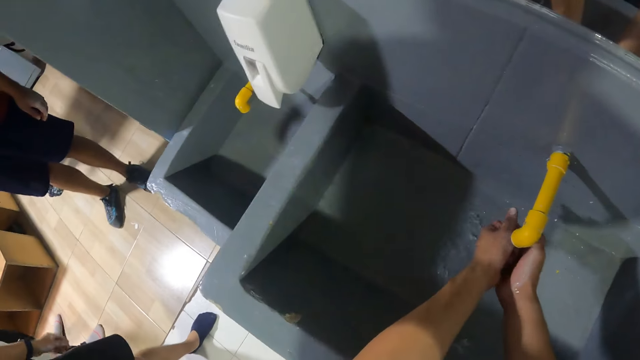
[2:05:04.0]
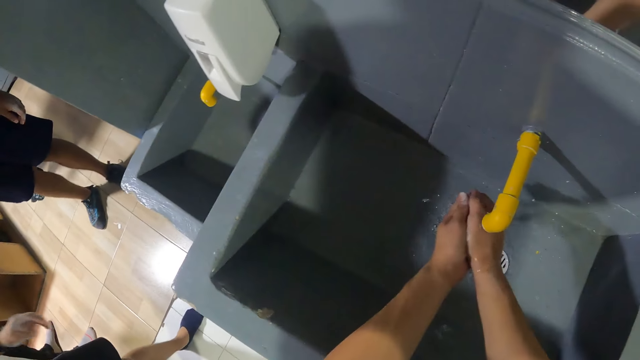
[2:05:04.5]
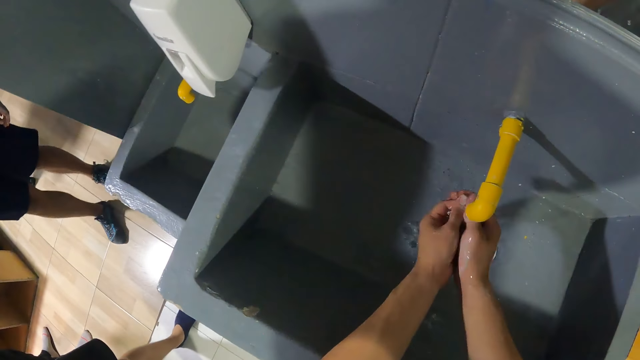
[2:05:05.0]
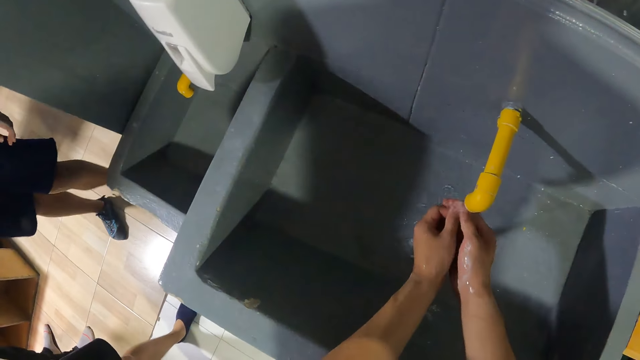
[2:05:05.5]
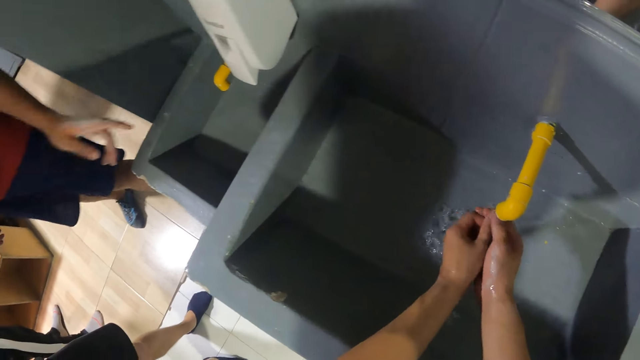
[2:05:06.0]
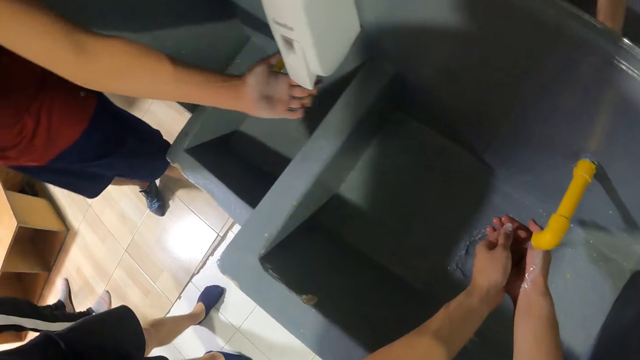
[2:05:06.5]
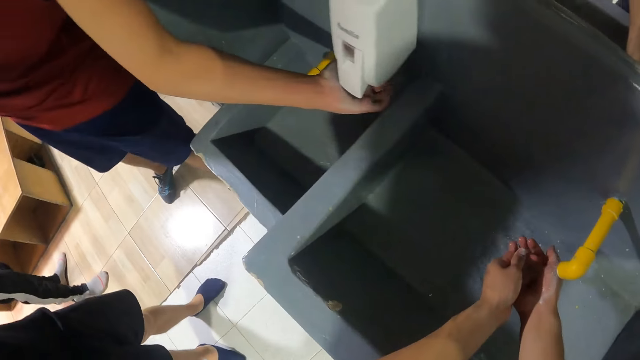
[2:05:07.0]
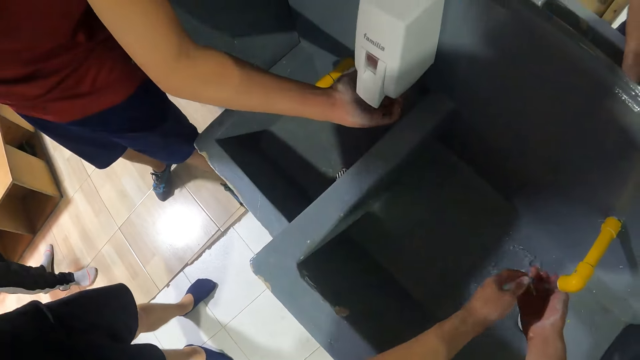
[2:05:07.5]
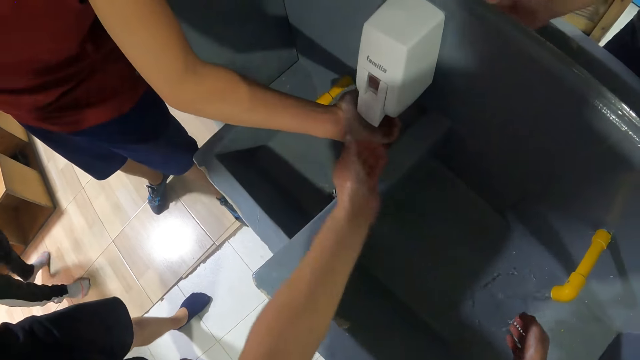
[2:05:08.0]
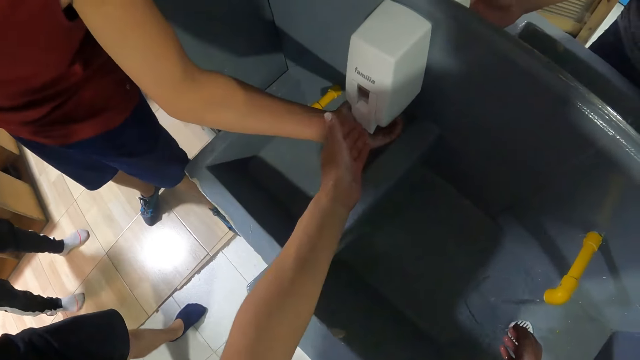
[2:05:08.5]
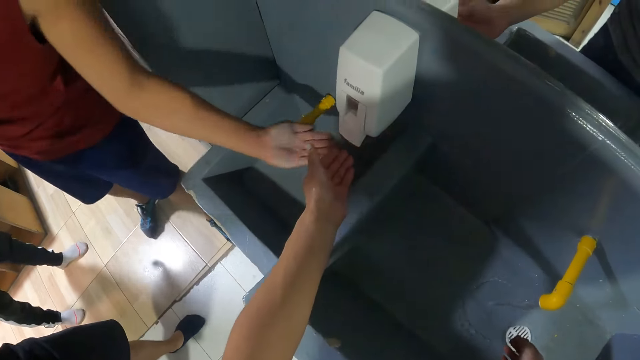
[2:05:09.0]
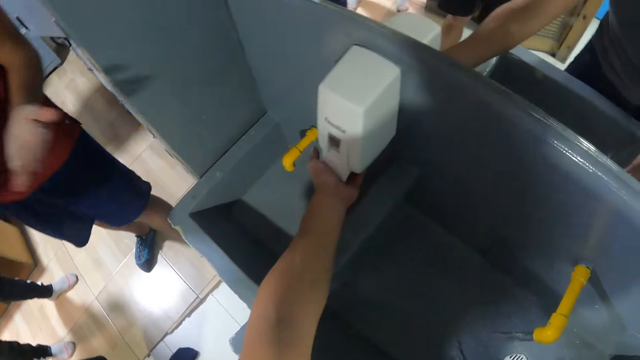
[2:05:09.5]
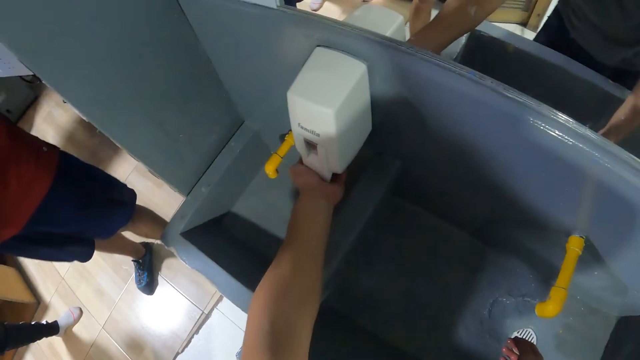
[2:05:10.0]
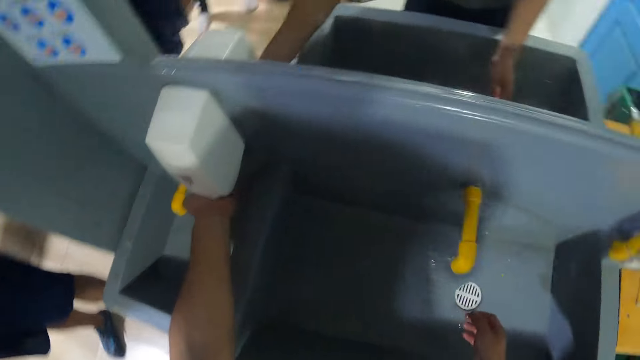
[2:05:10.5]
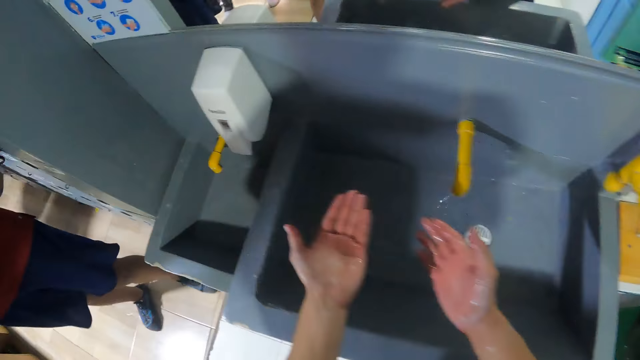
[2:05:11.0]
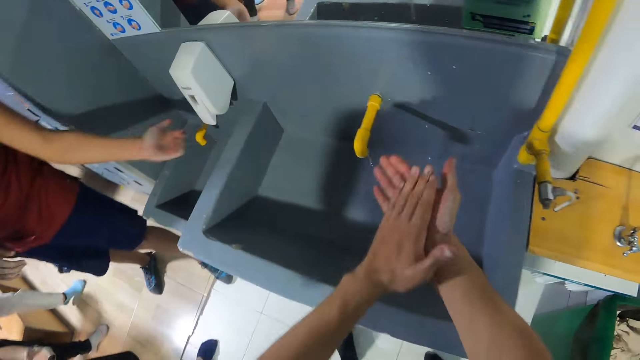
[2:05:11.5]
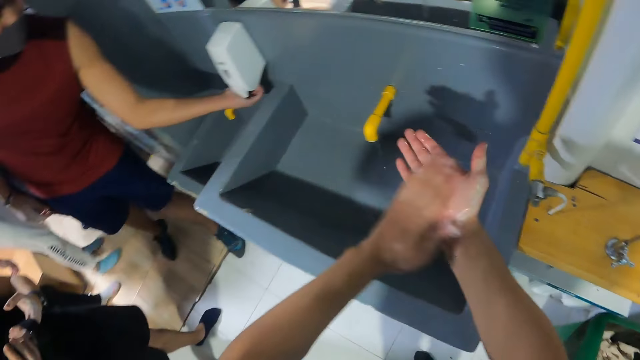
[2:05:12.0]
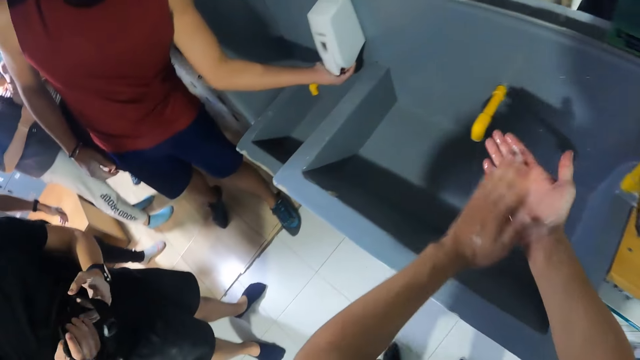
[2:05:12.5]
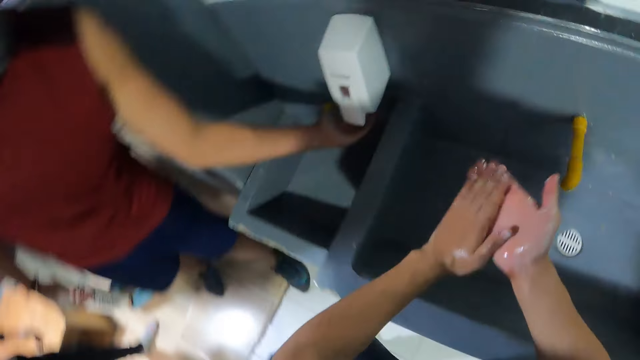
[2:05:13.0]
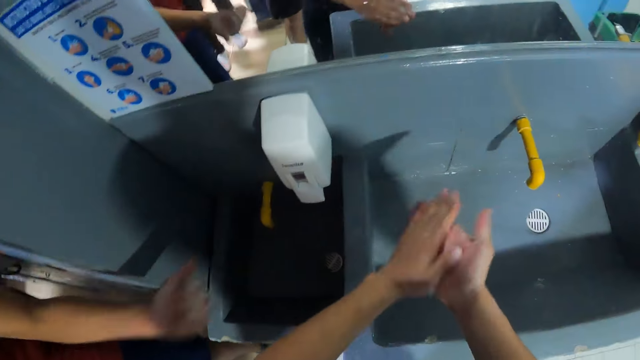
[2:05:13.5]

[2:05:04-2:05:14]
A man takes soap from a soap dispenser with his left hand. The camera wearer takes soap from the soap dispenser with his left hand. He applies soap on the hands. He rubs the soap in his left hand on his right hand. The man takes soap from the soap dispenser with his left hand.

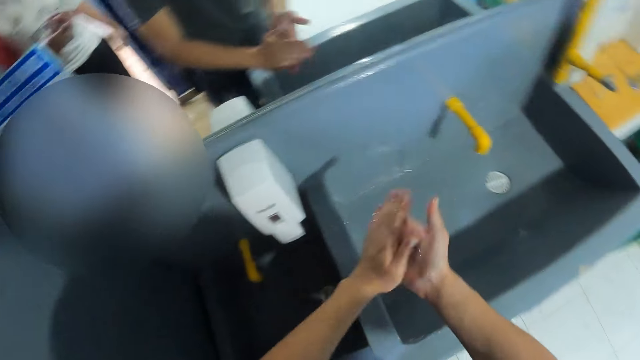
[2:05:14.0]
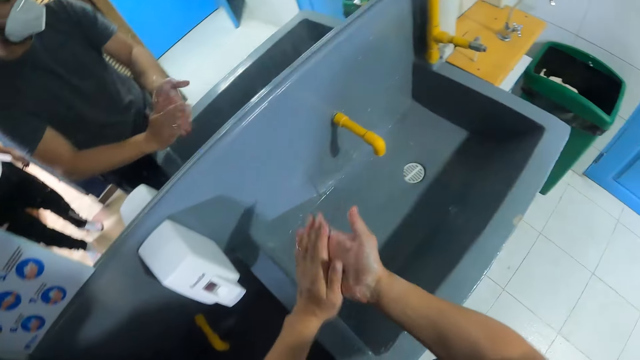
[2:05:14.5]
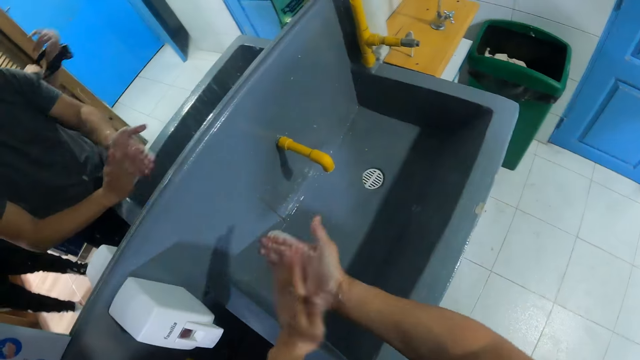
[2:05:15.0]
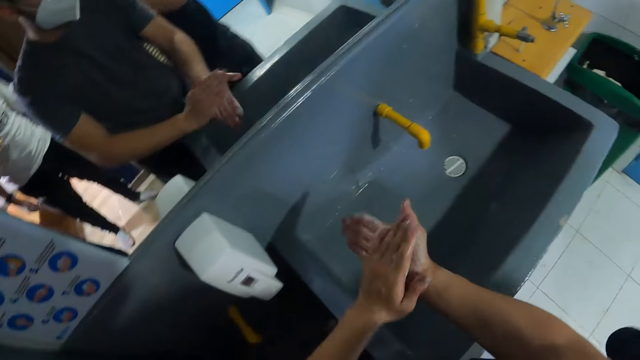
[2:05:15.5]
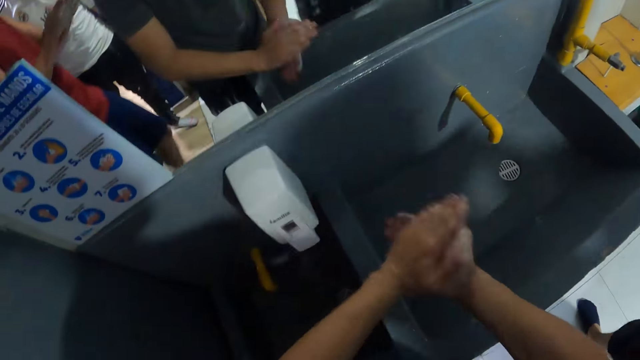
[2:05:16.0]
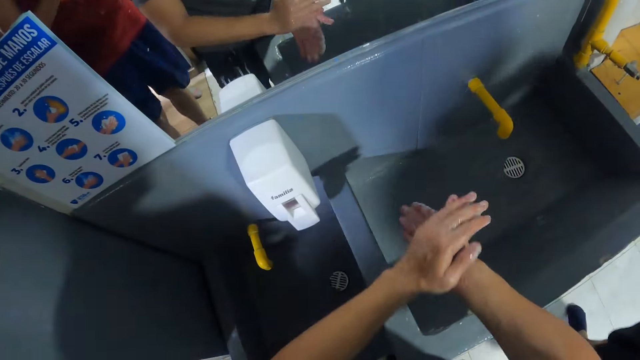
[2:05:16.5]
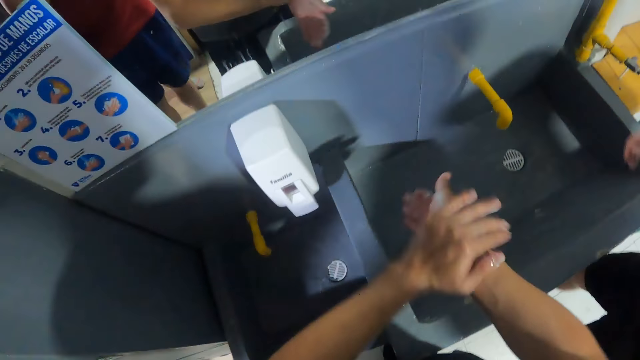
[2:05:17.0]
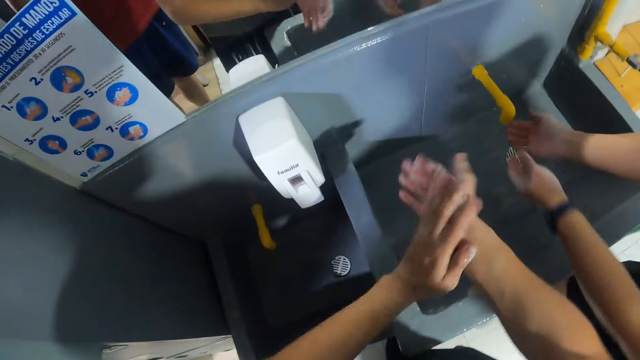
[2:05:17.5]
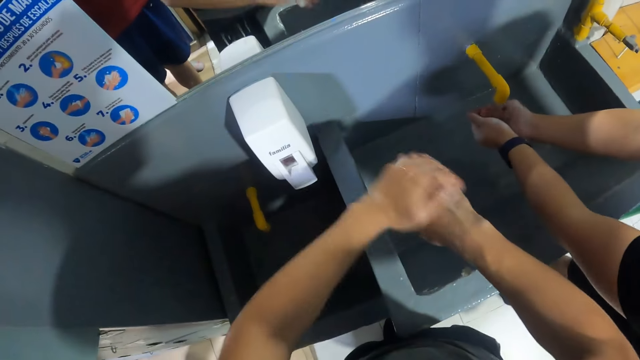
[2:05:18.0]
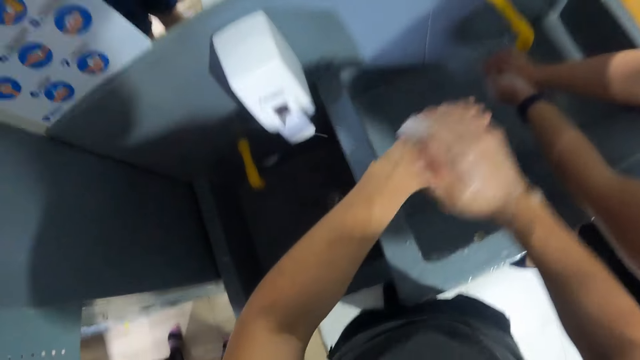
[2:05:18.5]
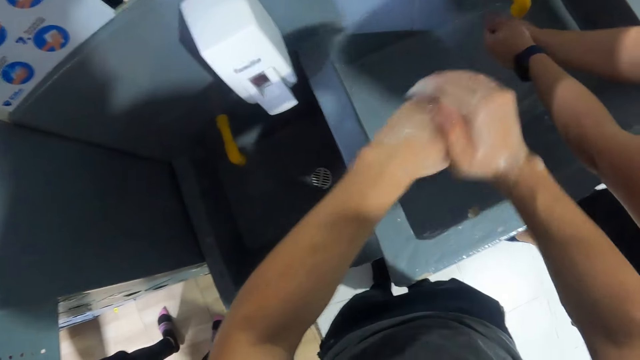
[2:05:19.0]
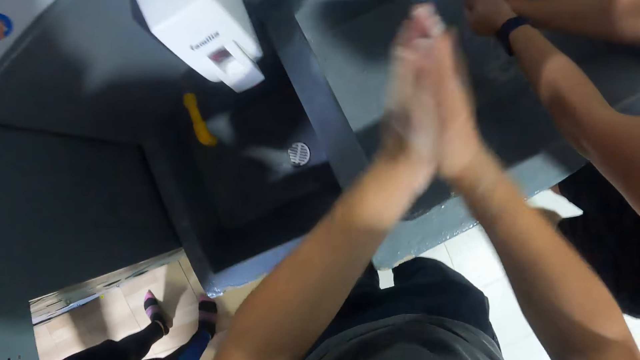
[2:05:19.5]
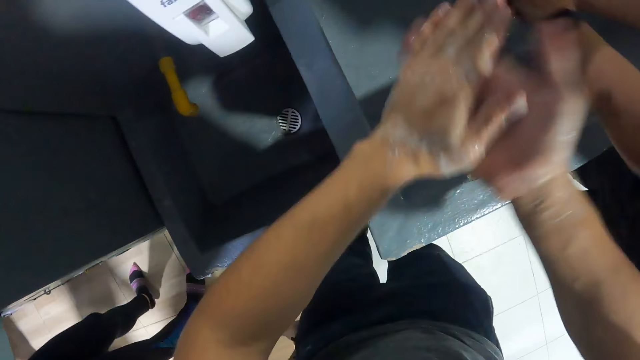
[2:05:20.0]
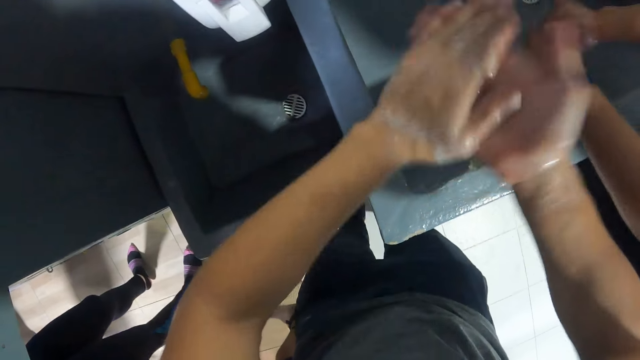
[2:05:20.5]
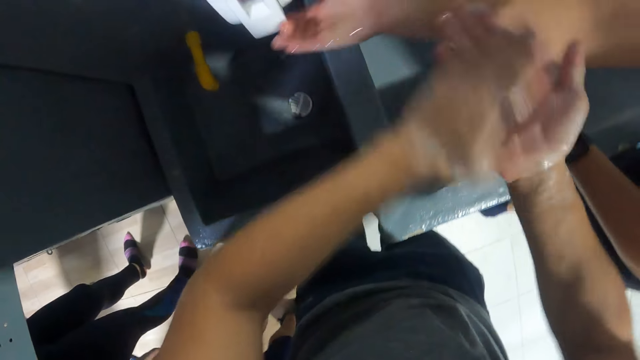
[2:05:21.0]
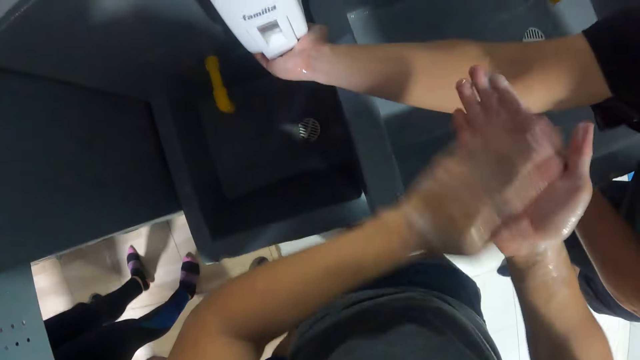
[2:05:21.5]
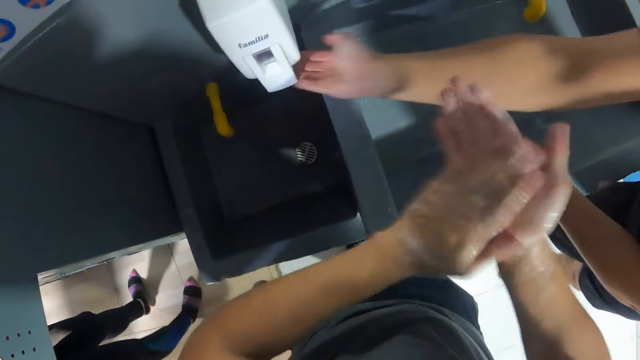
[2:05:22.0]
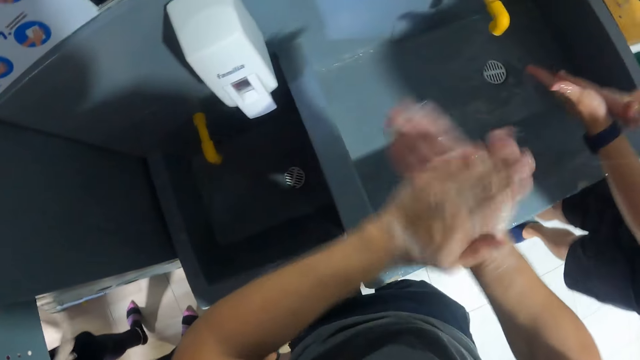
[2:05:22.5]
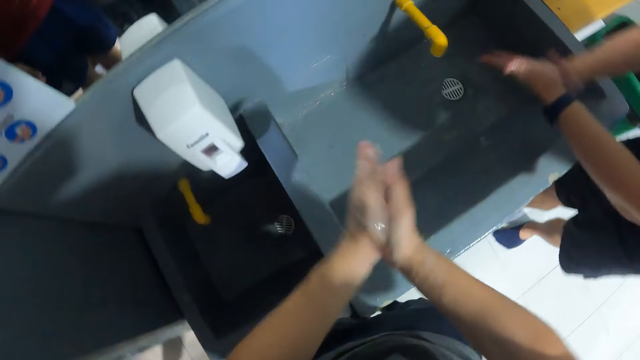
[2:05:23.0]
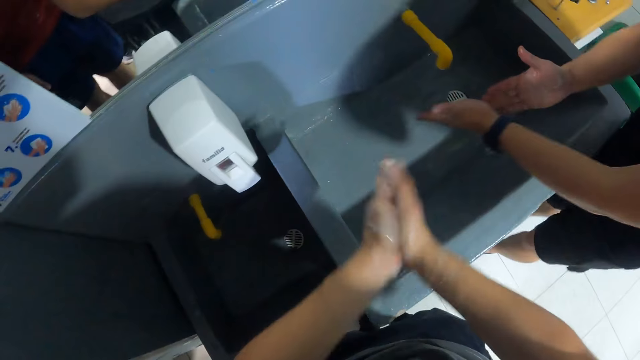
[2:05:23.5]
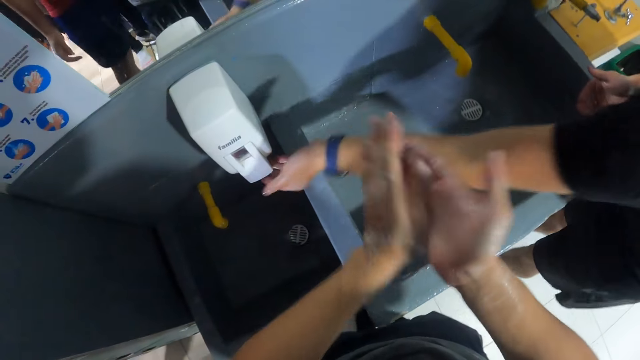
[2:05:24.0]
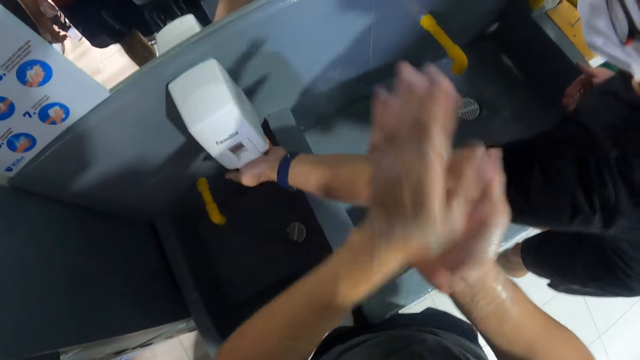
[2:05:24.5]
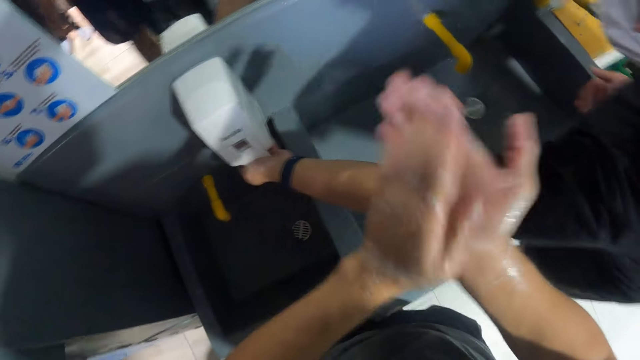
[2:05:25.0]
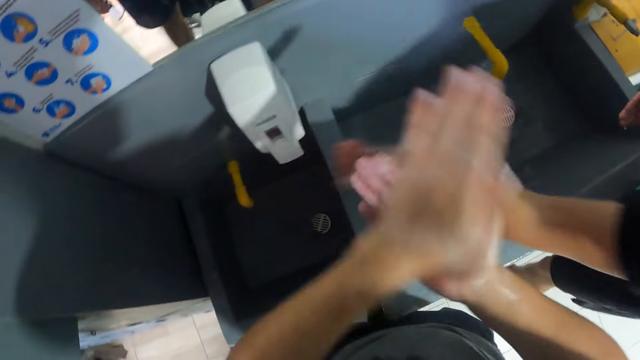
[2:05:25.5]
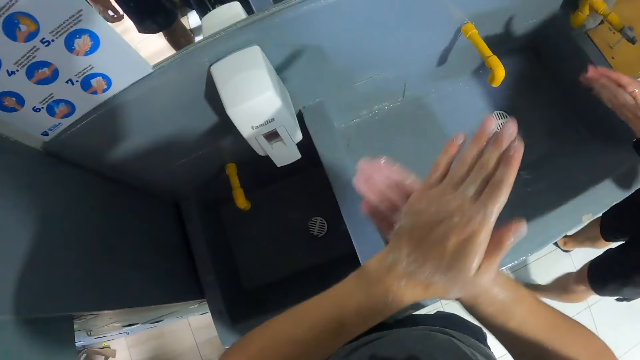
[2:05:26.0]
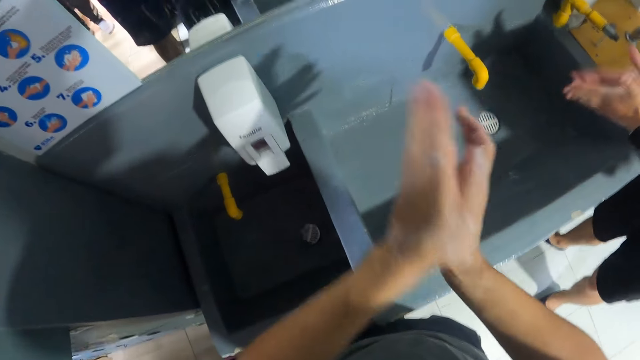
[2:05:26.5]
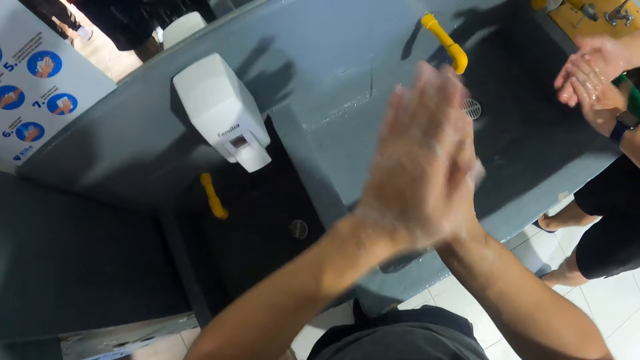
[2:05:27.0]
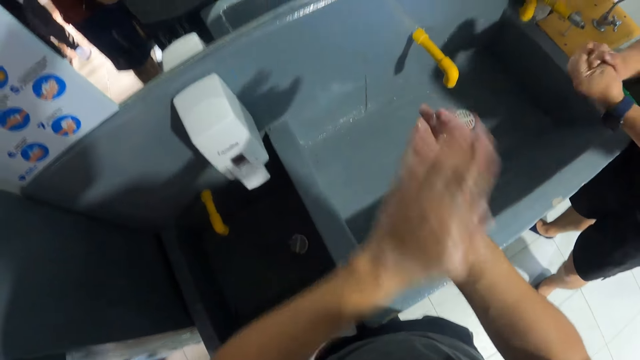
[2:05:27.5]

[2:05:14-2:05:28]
A man wears an armband on his left arm with his right hand. The man washes his hands with water from the tap. The man takes soap from the soap dispenser with his right hand. The man rubs the soap in his right hand on his left hand. The man takes soap from the soap dispenser with his left hand. The man applies soap on the hands. The man rubs the soap in his left hand on his right hand.
